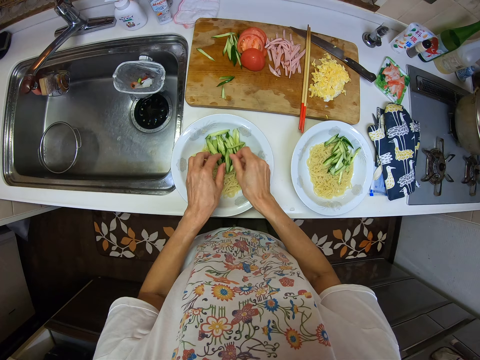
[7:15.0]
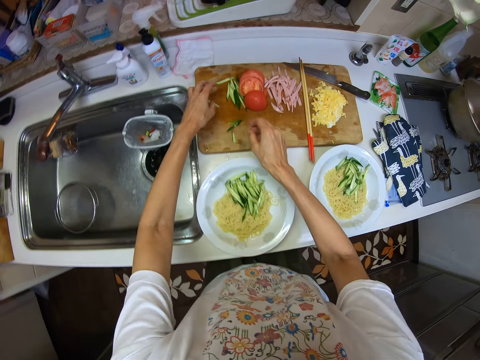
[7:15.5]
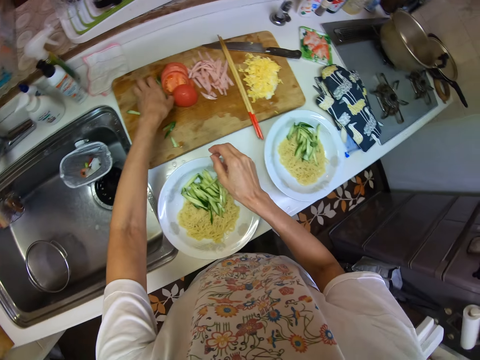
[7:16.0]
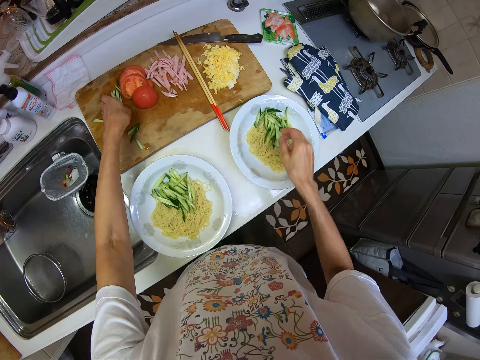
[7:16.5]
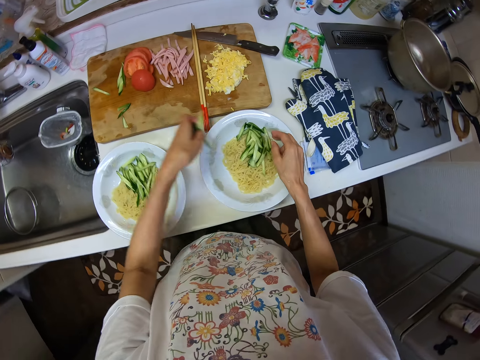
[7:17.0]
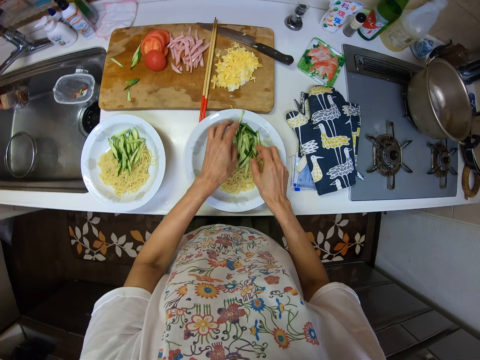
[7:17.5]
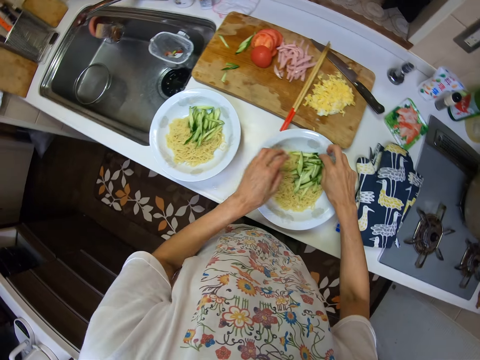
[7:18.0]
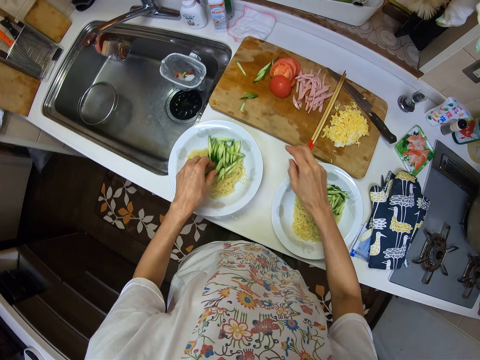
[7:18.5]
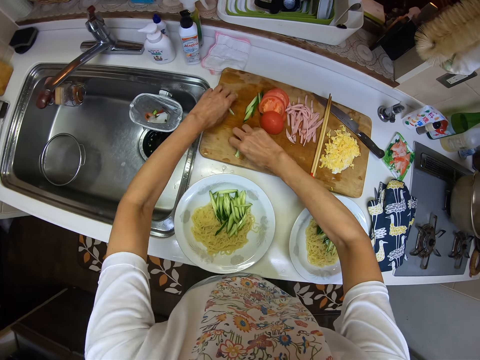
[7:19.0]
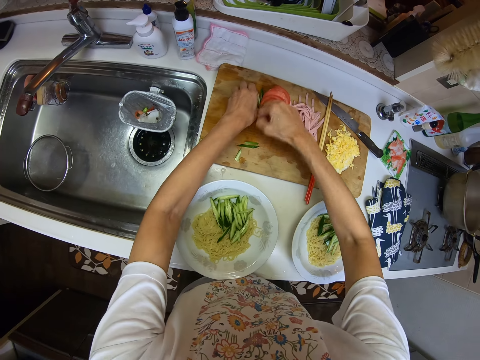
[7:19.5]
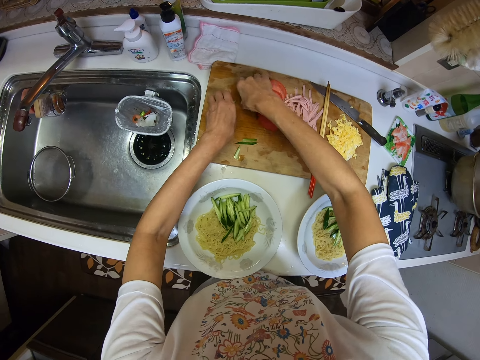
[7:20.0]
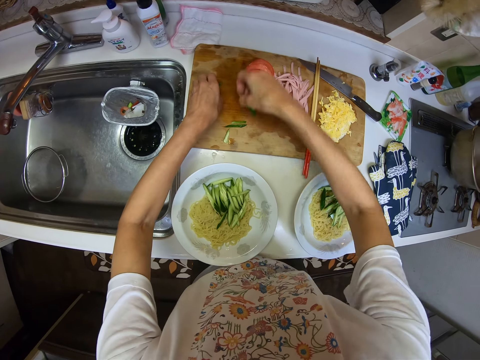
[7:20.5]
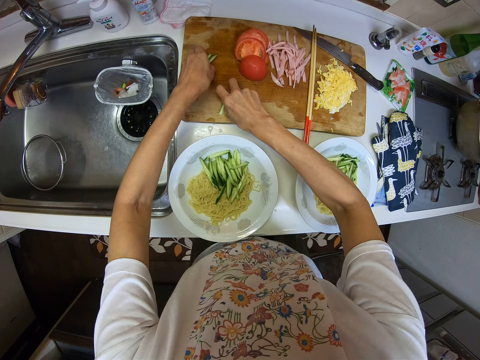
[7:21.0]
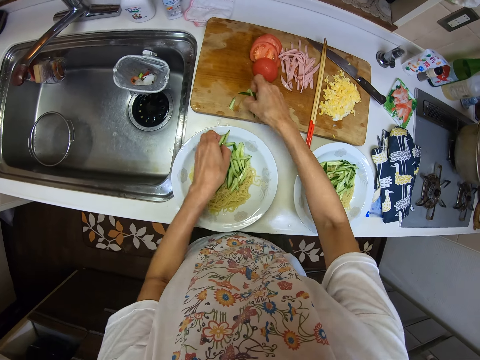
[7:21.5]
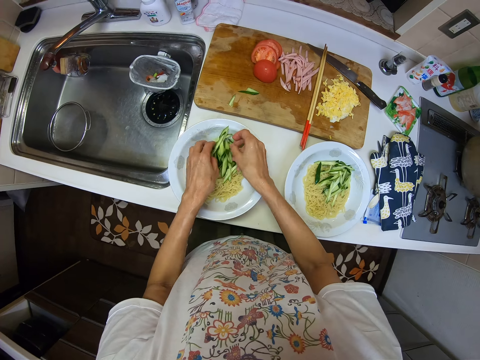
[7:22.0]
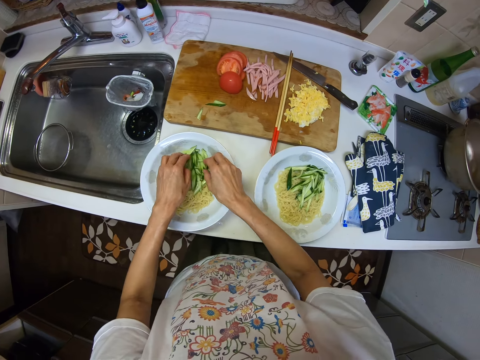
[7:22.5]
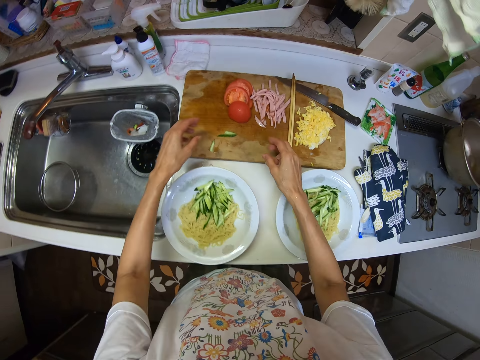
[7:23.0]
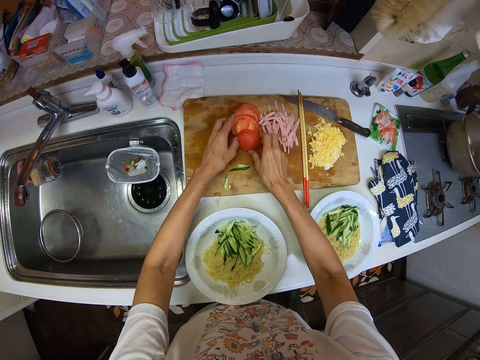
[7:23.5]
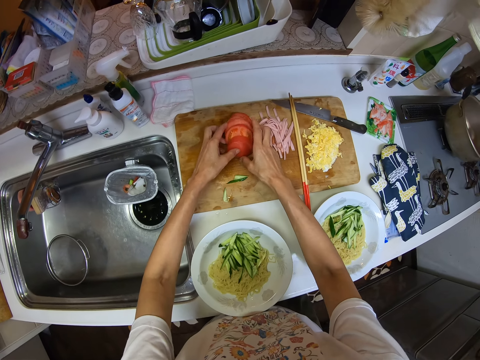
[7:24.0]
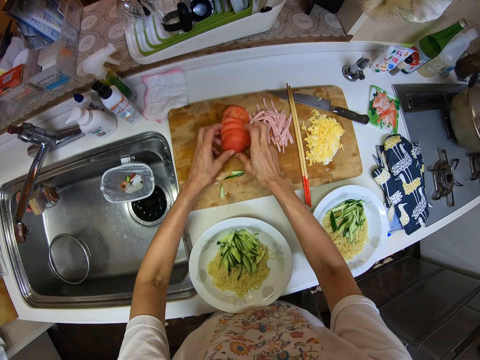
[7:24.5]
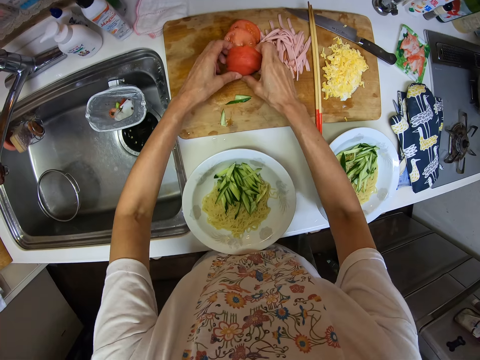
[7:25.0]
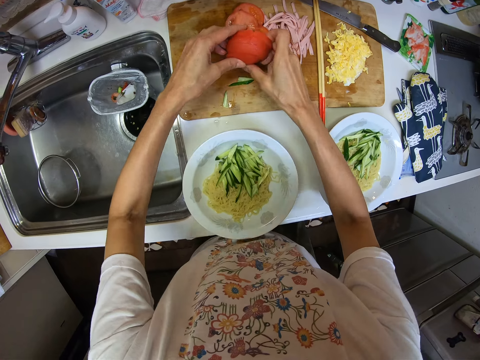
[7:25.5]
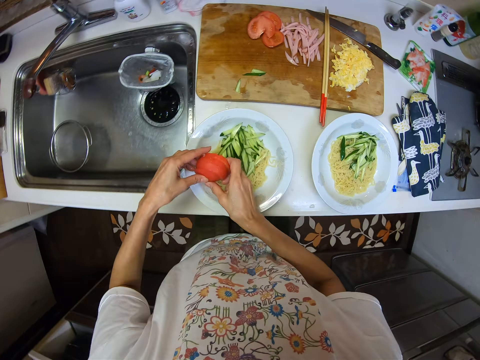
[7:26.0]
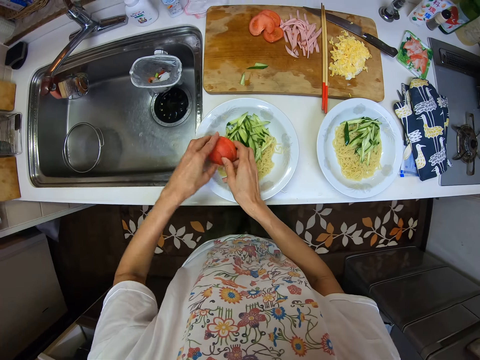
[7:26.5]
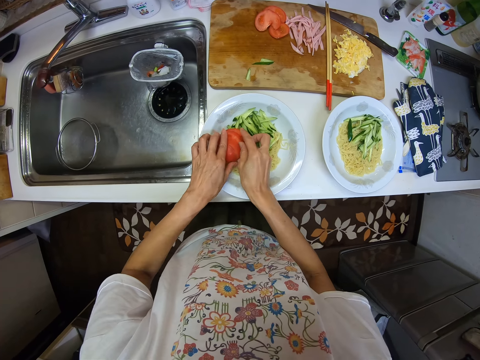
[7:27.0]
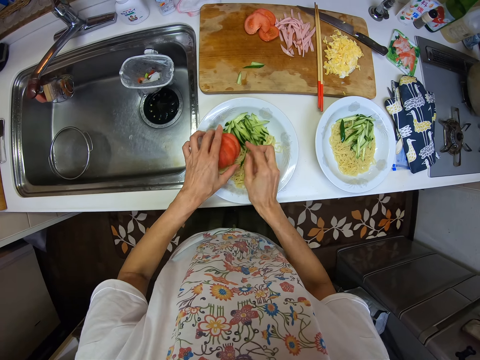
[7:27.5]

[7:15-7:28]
The camera wearer pours the vegetables inside the plate with noodles. They pack more vegetables from the cutting board with both hands. They pour the vegetables inside another plate with noodles. They pack the remaining vegetables from the cutting board with both hands. They pour the vegetables inside the plate with noodles. They pack some sliced tomatoes on the cutting board and pour the tomatoes inside the plate with noodles.

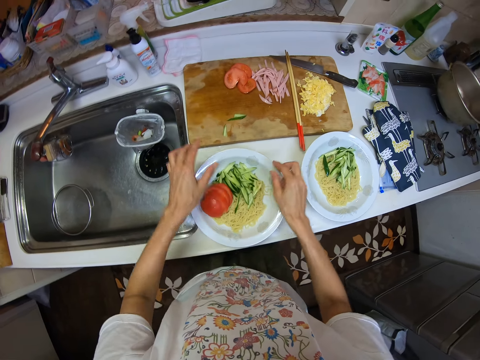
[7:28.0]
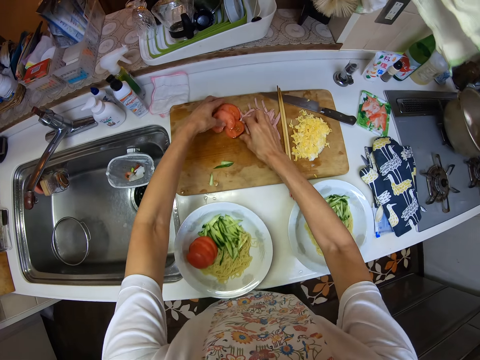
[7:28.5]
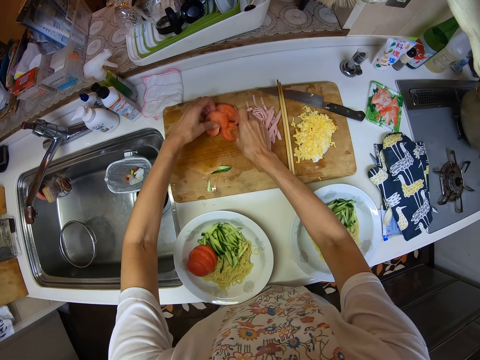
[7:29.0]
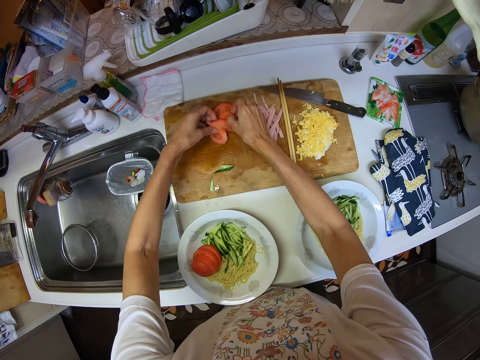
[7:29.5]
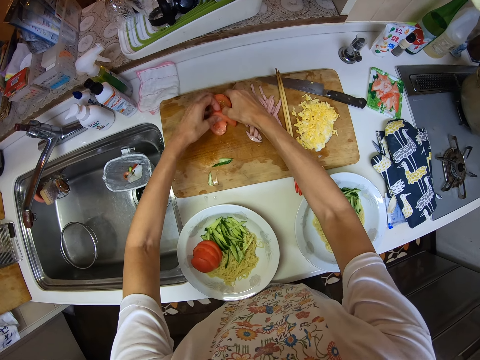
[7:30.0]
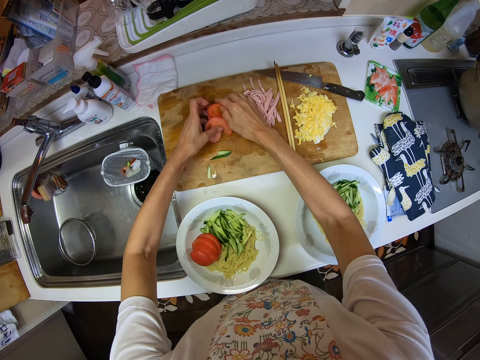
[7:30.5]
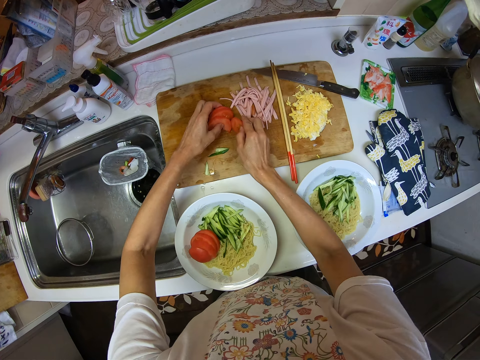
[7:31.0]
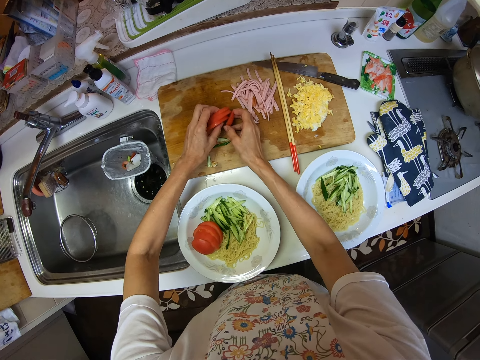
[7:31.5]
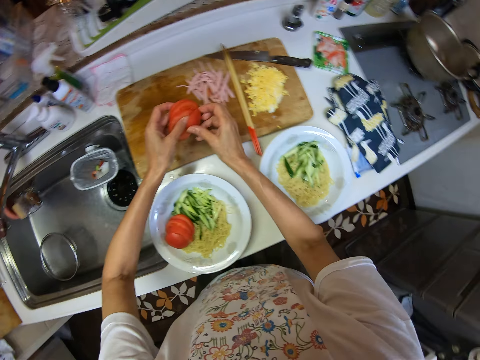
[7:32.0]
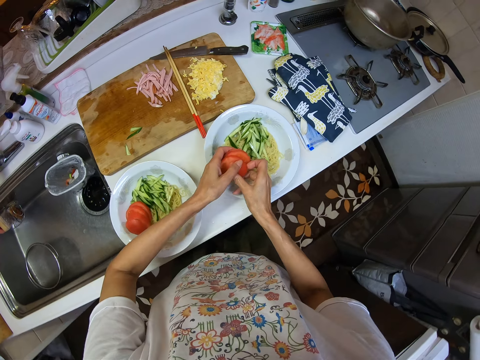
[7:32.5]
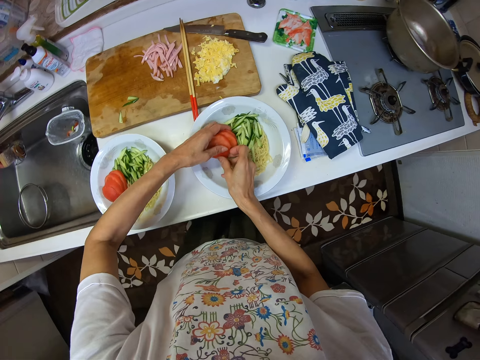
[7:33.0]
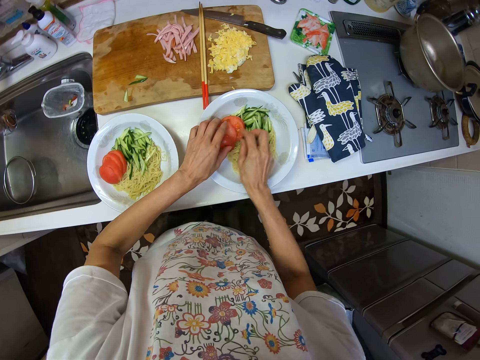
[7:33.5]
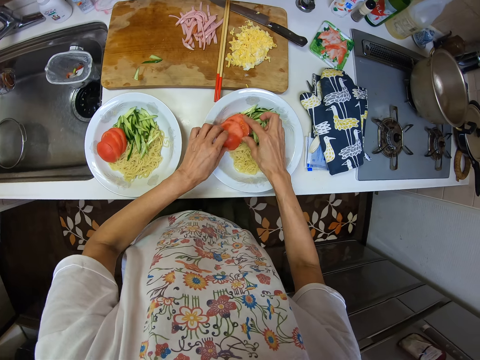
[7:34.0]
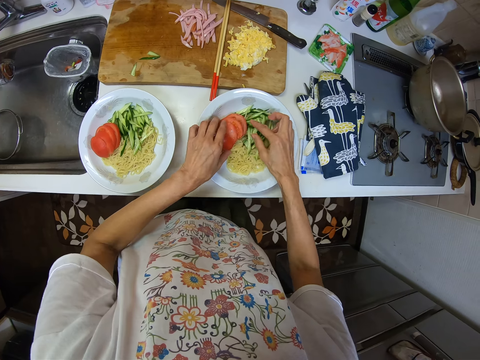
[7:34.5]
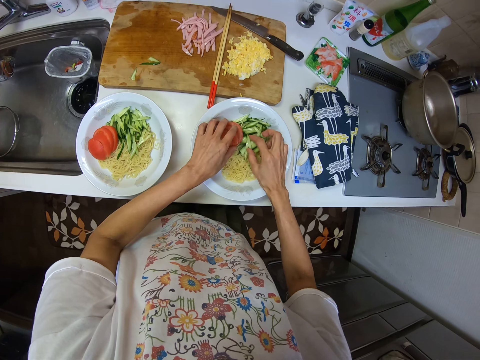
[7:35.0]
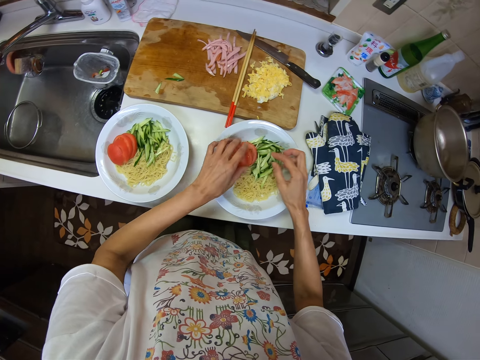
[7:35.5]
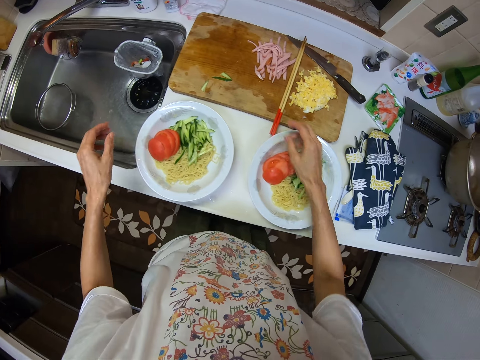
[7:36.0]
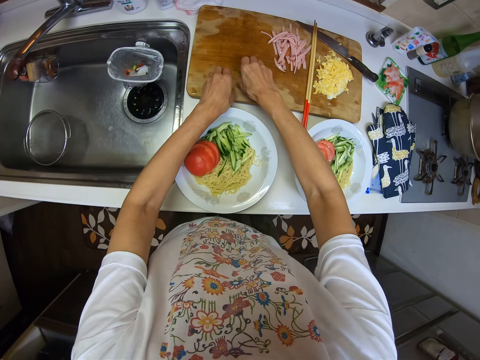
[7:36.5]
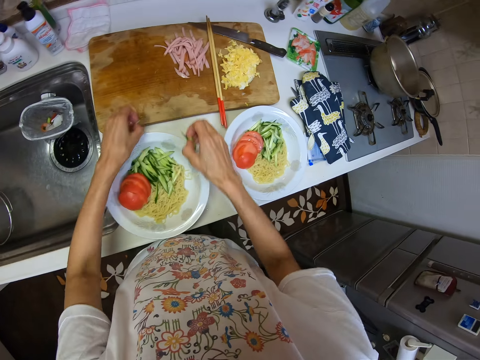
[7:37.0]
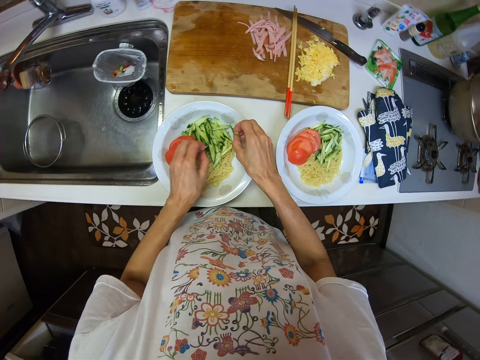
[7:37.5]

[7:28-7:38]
The camera wearer packs some sliced tomatoes on the cutting board. They pour the tomatoes inside another plate with noodles. They pack the remaining vegetables from the cutting board with both hands. They put the vegetables in the plate.

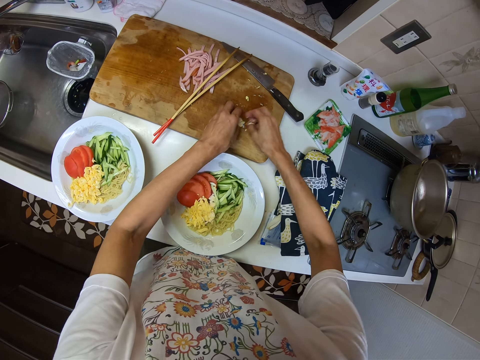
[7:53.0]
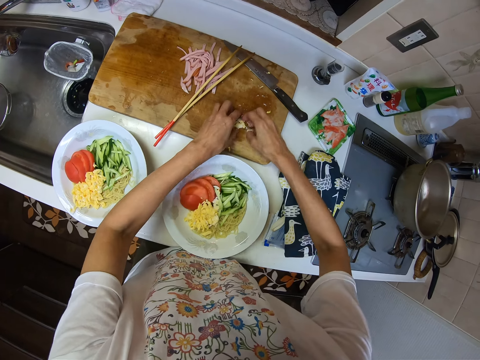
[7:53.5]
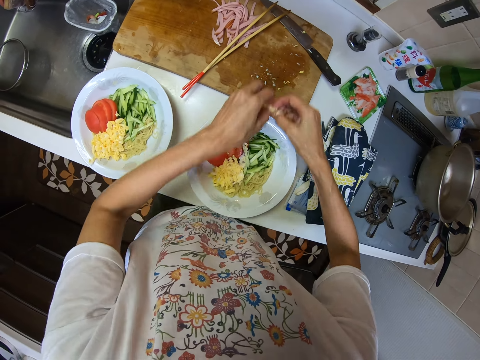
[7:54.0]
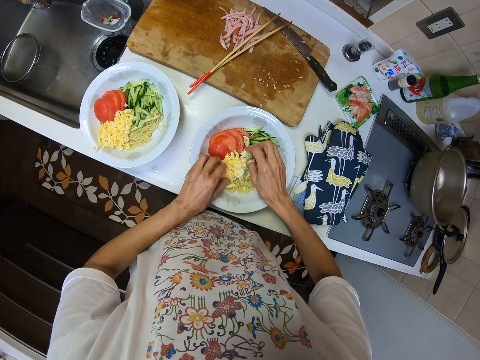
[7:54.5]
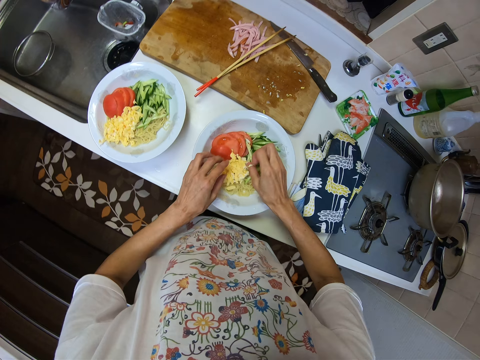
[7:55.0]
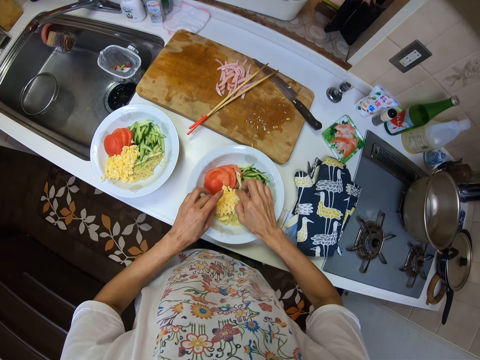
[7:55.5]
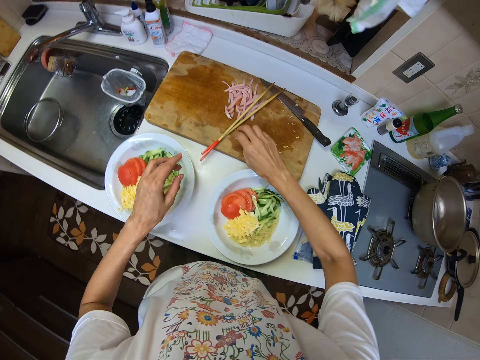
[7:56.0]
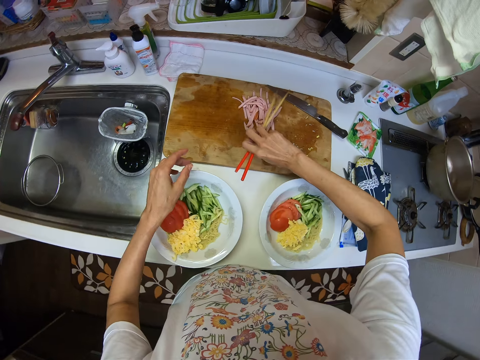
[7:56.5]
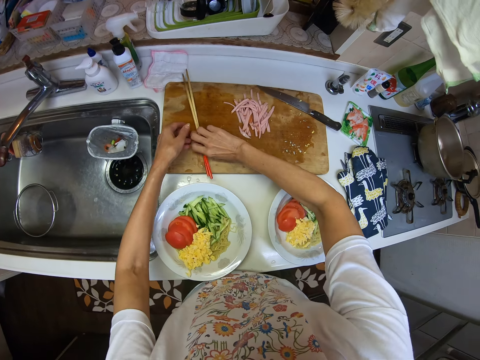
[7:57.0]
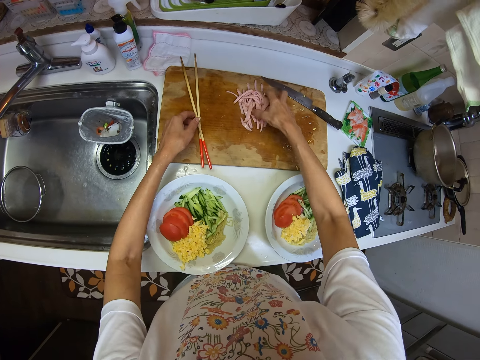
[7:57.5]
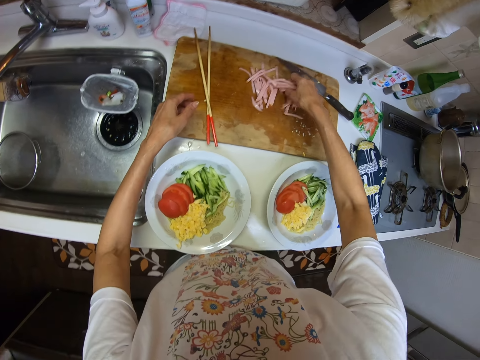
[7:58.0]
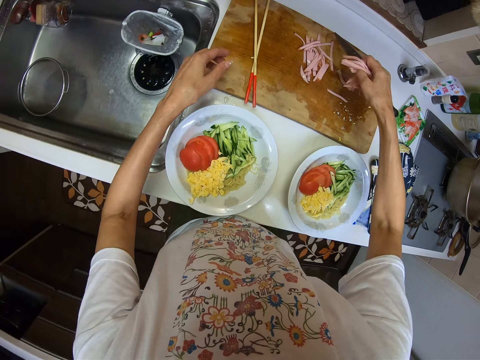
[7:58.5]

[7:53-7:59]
The camera wearer puts the eggs into the plate. She pours the sweet corn inside the plate with noodles. She picks up the chopsticks on the cutting board and drops back the chopsticks on the cutting board. She packs some slices of beef on the cutting board with her right hand. She picks up the vegetables.
